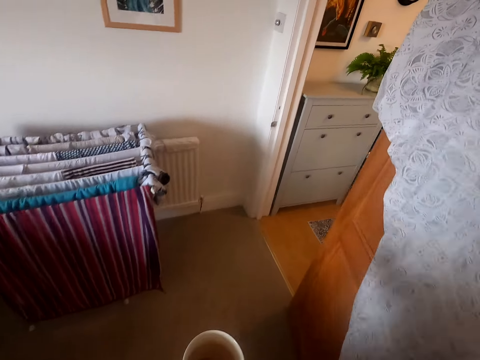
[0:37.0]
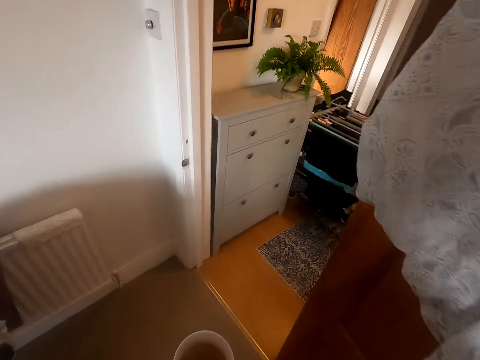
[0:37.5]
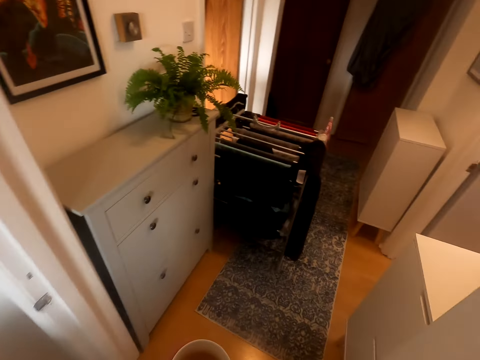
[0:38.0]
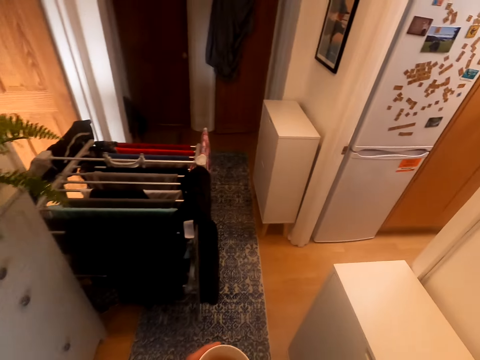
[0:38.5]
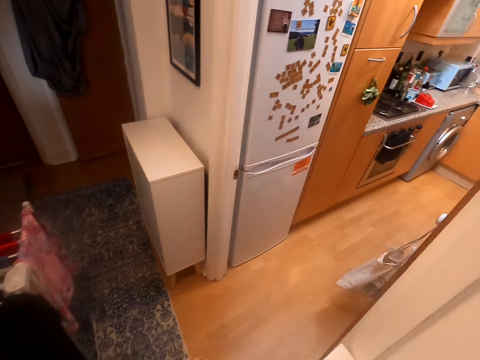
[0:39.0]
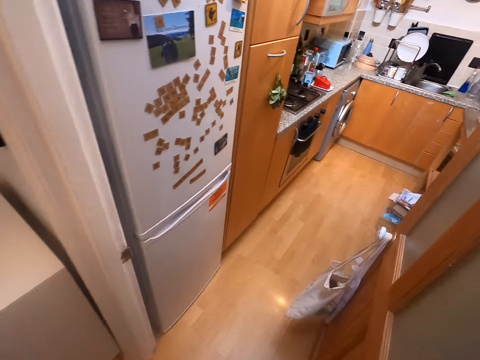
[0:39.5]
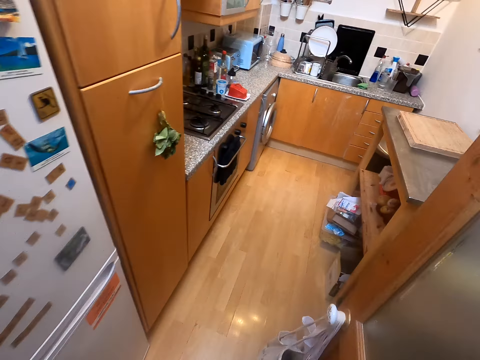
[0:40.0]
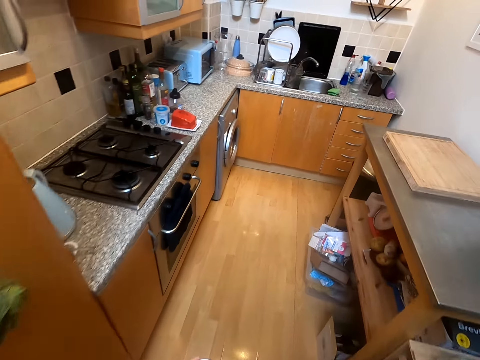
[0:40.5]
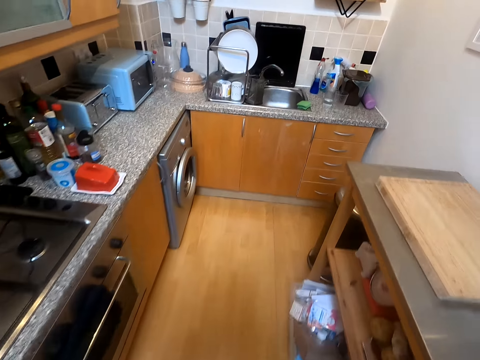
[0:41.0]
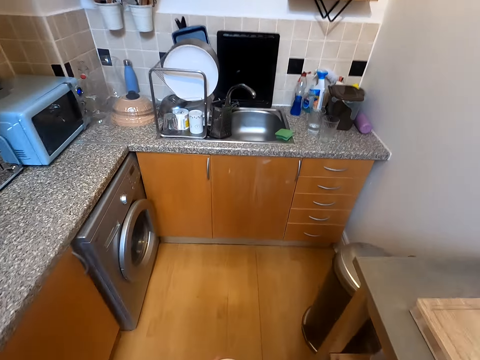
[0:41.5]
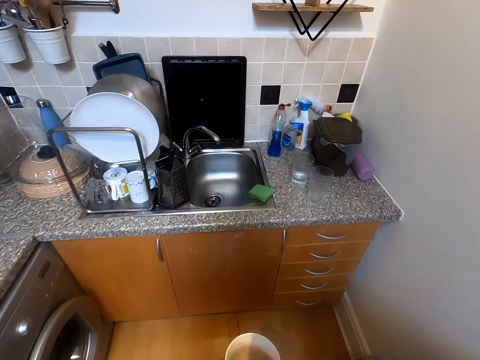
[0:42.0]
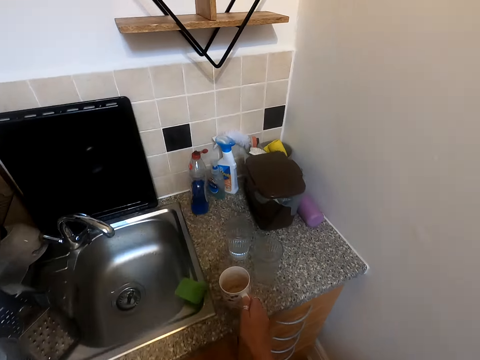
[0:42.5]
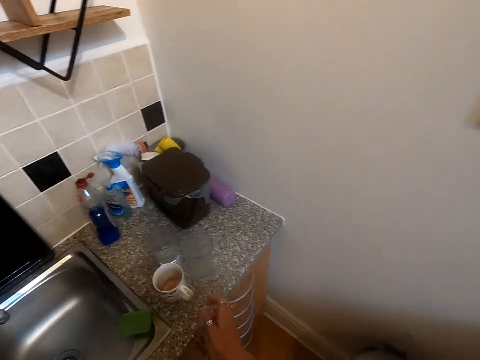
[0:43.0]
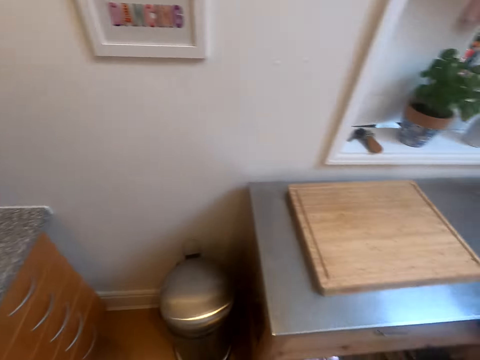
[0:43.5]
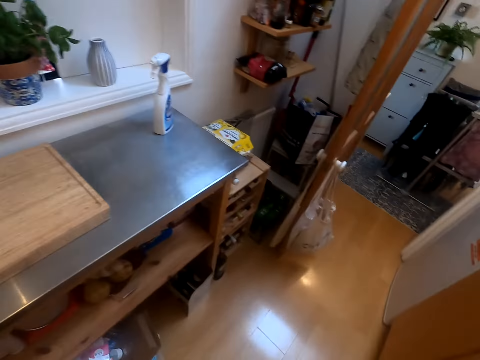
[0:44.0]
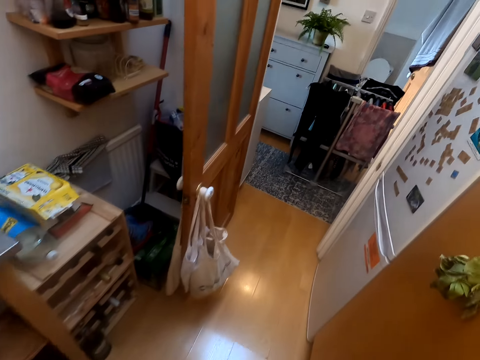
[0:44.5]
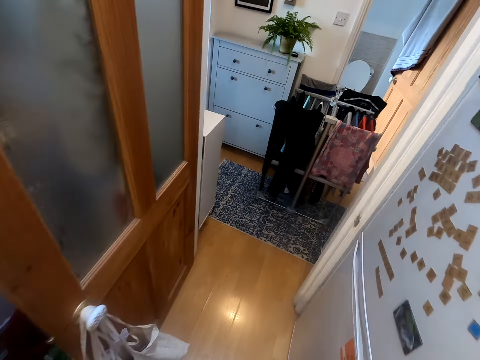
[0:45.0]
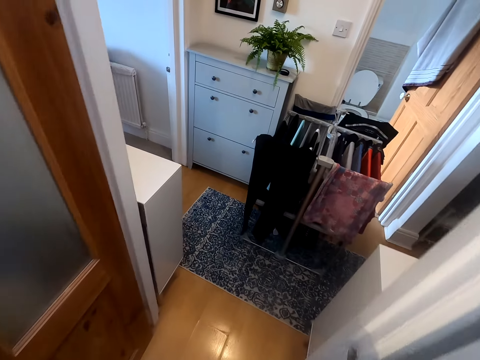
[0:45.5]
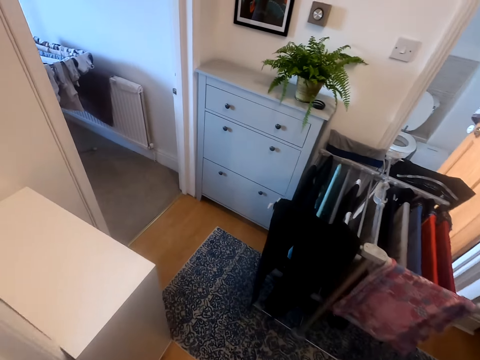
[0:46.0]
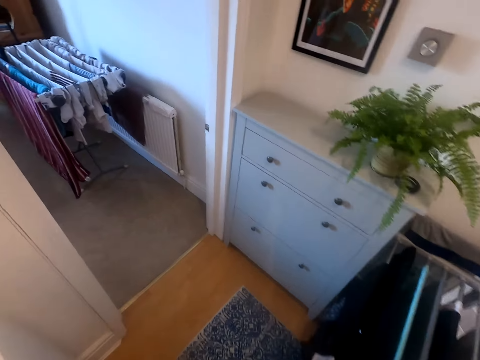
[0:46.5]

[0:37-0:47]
The camera wearer drops the cup on the kitchen countertop. They walk back to the living room.

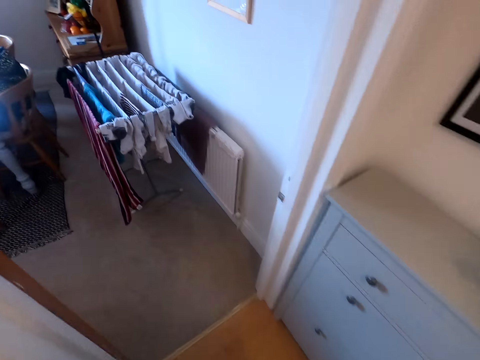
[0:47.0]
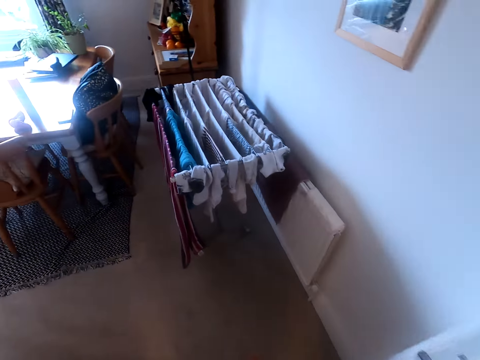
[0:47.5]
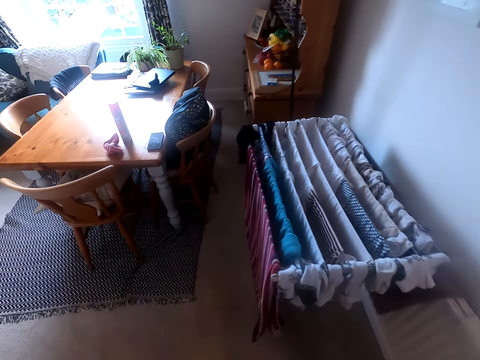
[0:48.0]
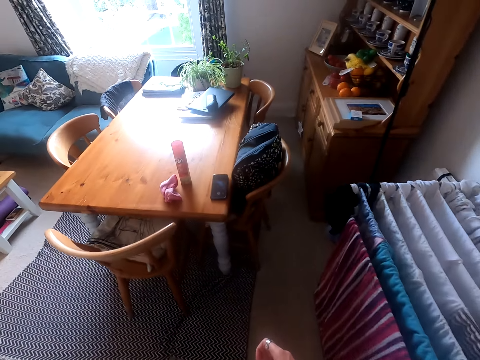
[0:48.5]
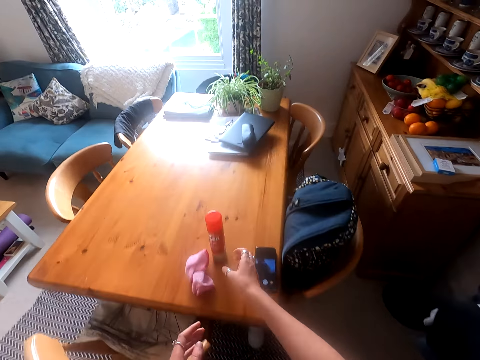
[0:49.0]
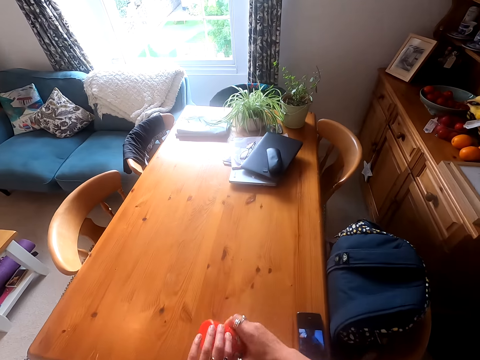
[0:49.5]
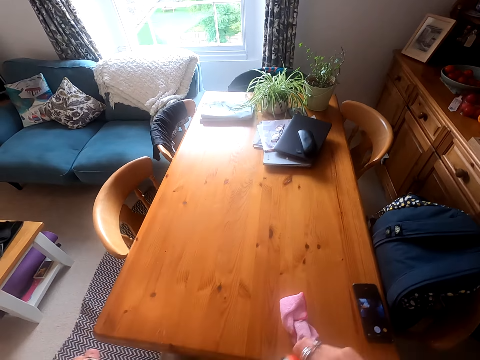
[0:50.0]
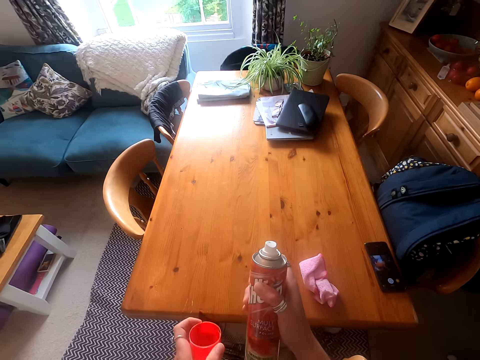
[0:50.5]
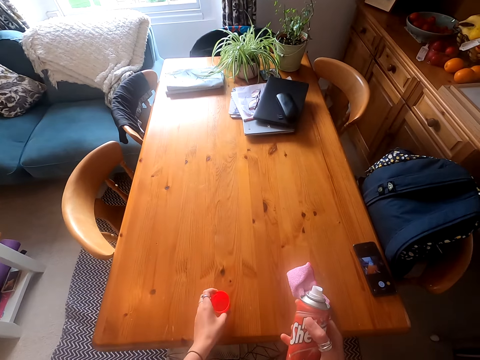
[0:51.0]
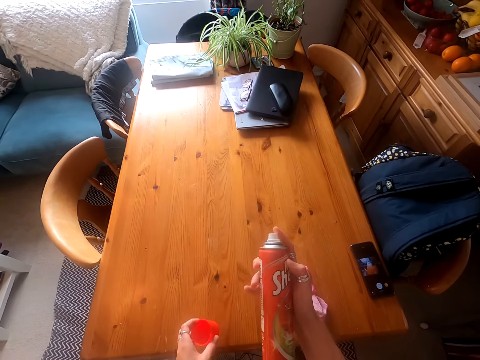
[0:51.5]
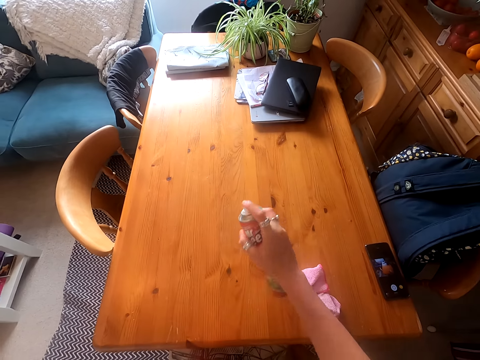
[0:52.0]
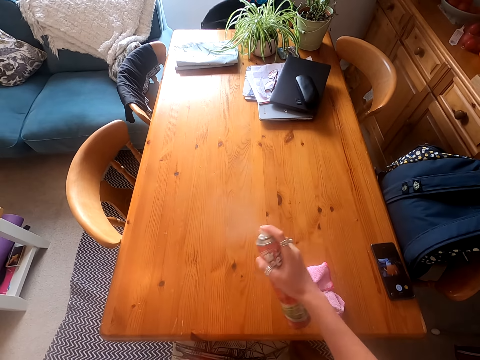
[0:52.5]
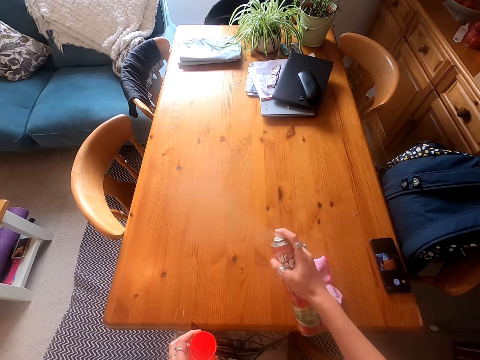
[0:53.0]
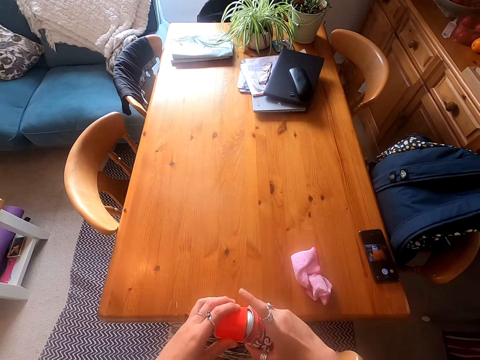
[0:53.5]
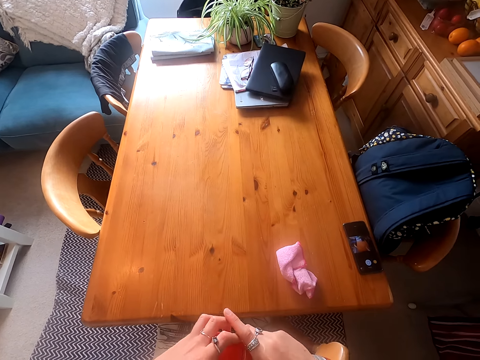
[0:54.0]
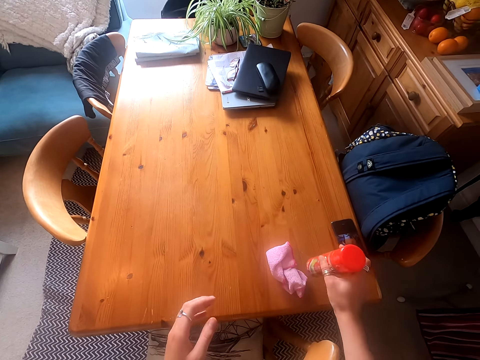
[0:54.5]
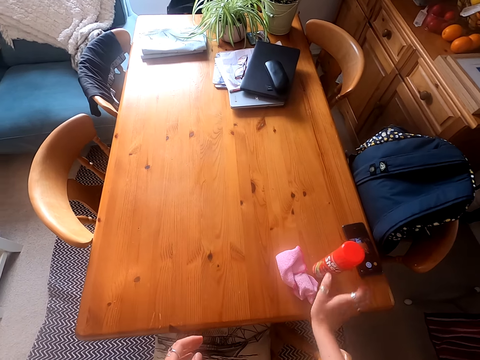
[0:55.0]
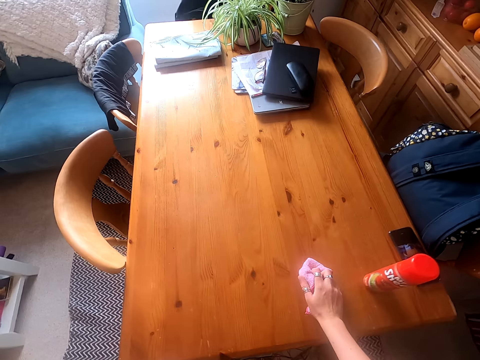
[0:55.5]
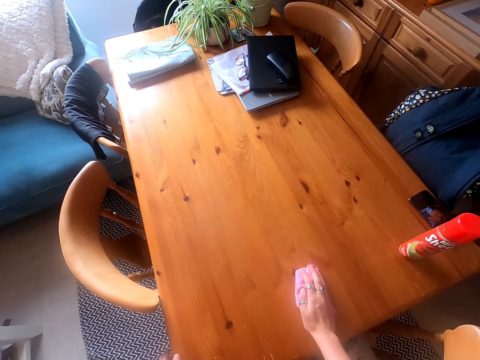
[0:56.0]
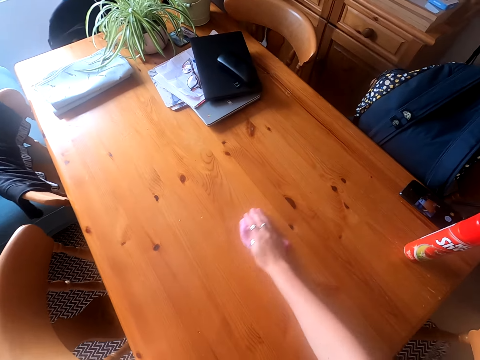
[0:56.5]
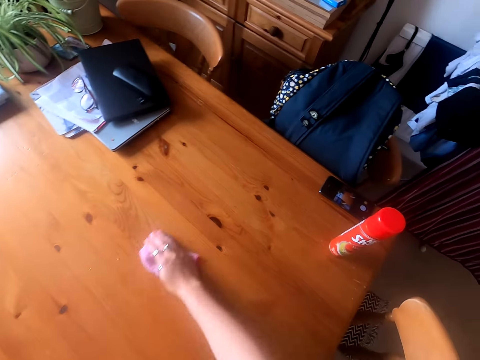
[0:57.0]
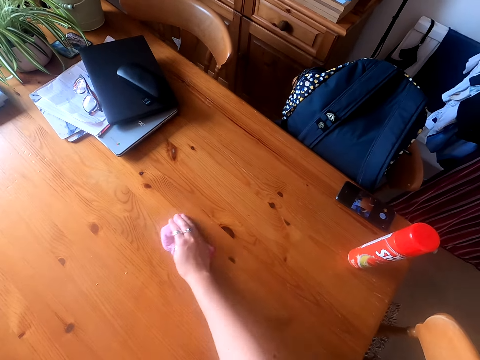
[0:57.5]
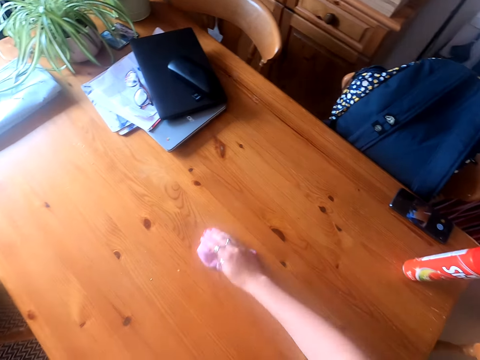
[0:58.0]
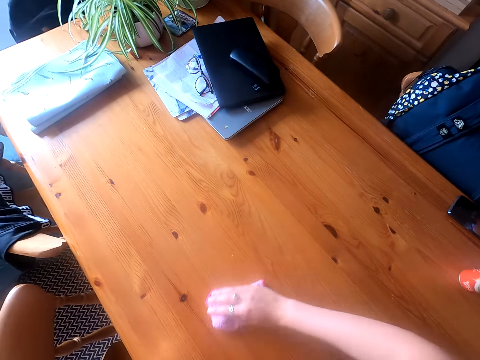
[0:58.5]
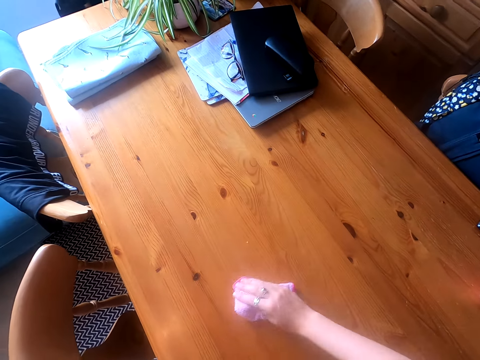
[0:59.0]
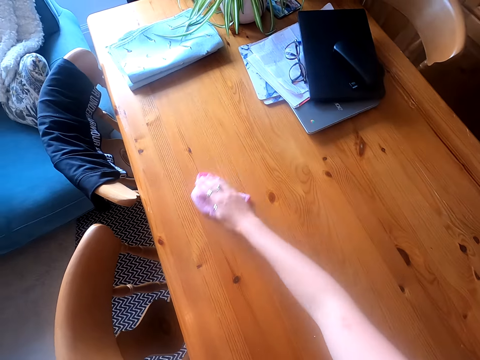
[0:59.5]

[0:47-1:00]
The camera wearer picks the surface cleaner bottle on the dining table. They open the cleaner bottle lid. They spray the surface cleaner on the table. They tighten the lid on the bottle. They put the surface cleaner on the table. They pick a wipe cloth on the table. They wipe the table with the cloth.

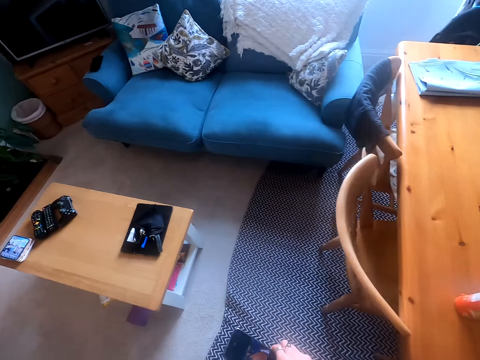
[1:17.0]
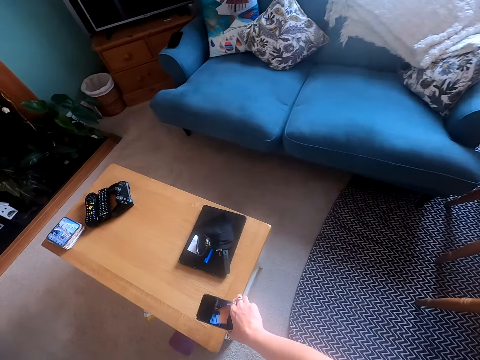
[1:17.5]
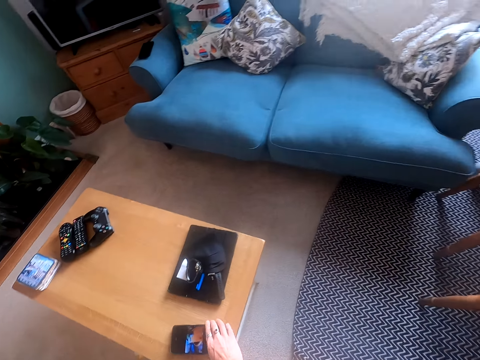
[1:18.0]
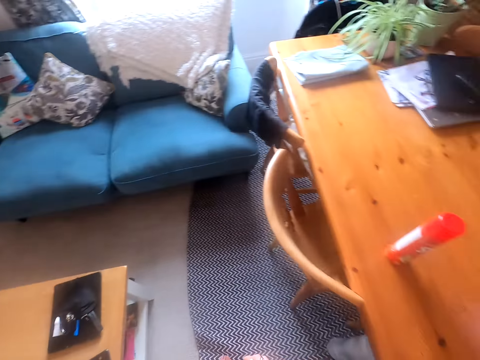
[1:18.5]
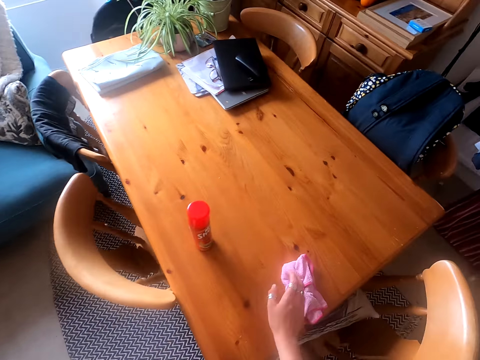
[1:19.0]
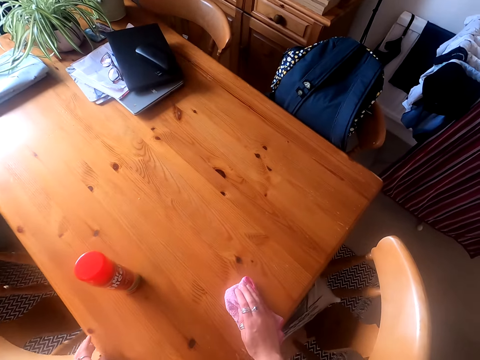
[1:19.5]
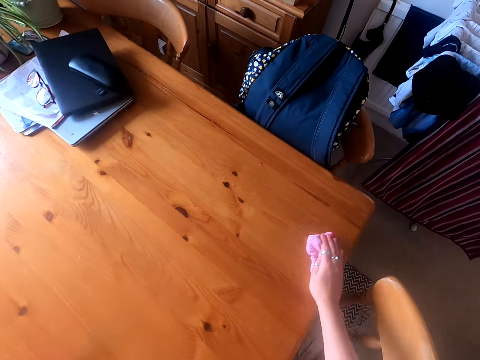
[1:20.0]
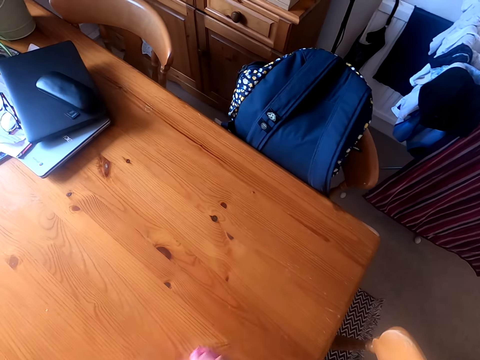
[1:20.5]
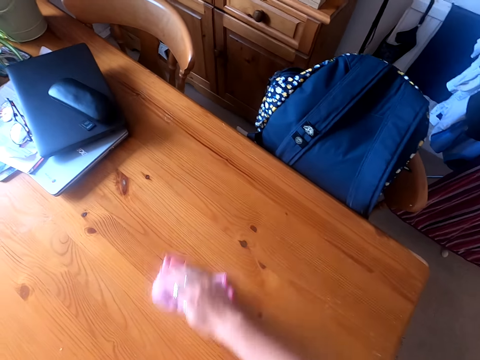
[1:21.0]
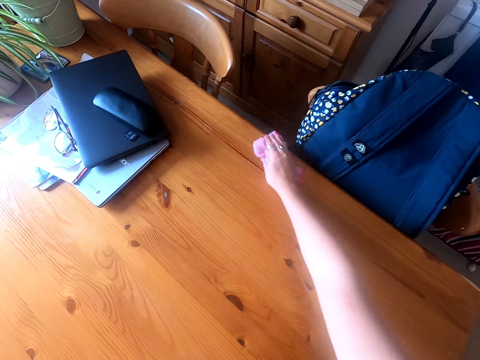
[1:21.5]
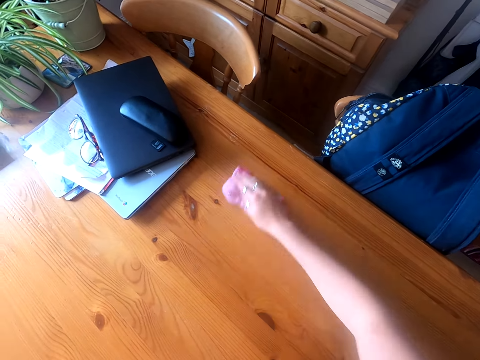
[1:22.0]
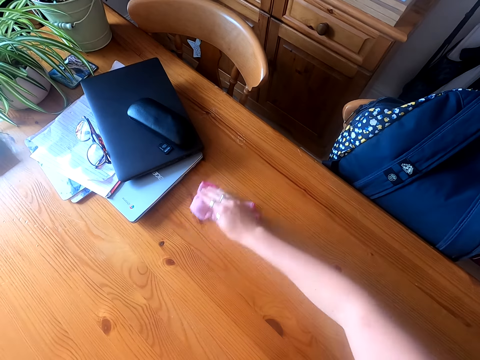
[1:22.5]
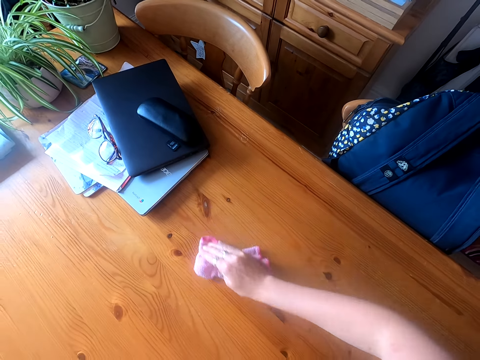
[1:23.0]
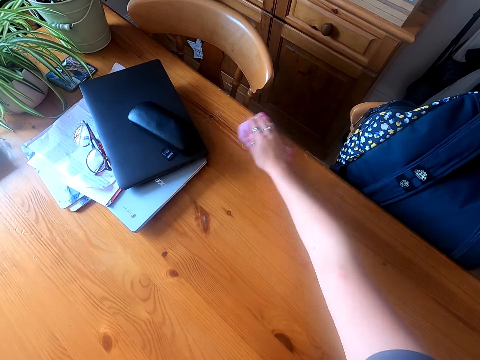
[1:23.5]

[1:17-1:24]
The camera wearer walks around the house. They drop a phone on another smaller table. They walk around the house. They pick a wipe cloth on the dining table. They wipe the table with the cloth.
